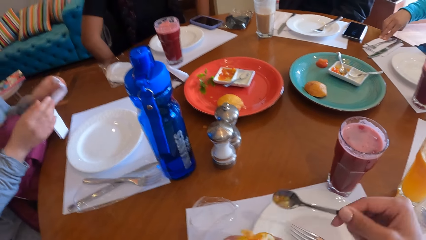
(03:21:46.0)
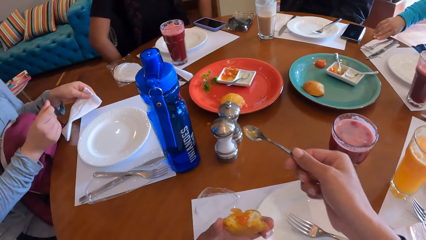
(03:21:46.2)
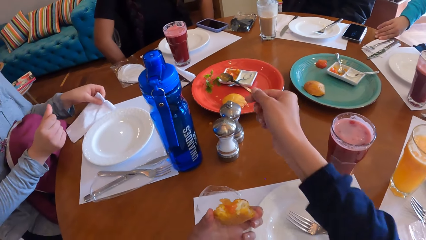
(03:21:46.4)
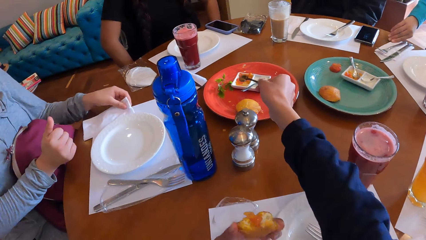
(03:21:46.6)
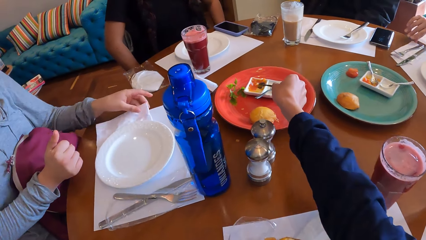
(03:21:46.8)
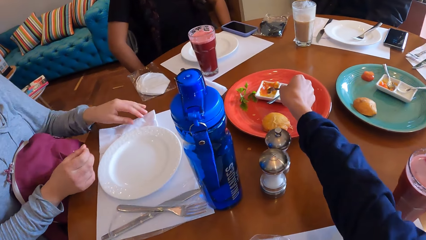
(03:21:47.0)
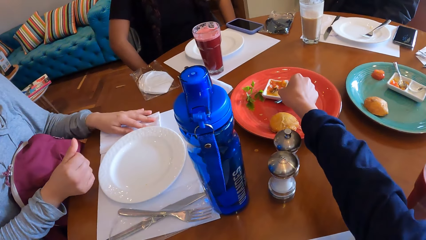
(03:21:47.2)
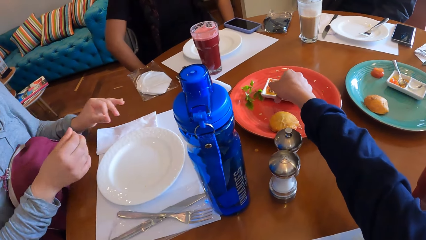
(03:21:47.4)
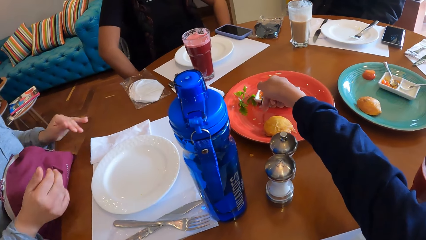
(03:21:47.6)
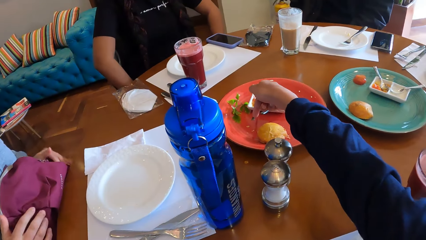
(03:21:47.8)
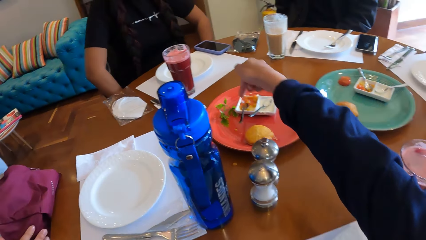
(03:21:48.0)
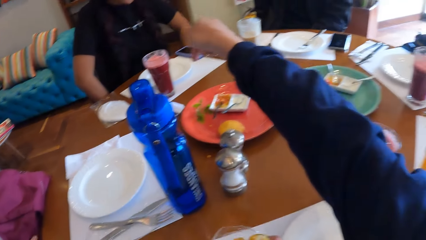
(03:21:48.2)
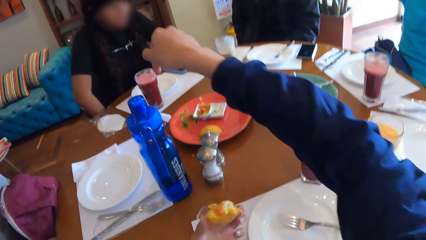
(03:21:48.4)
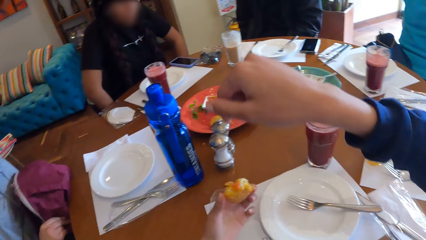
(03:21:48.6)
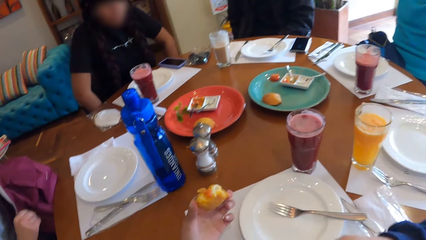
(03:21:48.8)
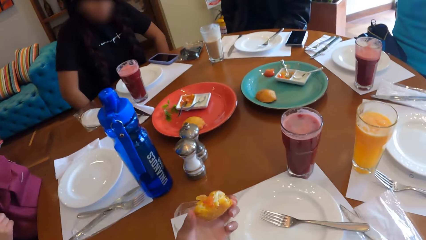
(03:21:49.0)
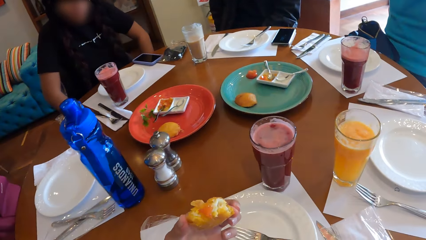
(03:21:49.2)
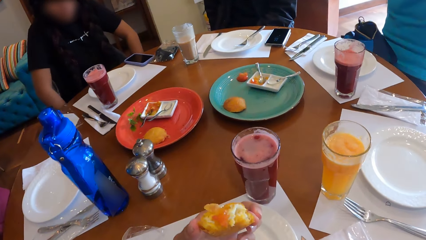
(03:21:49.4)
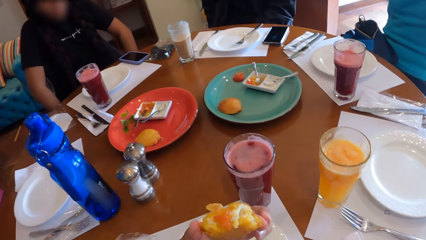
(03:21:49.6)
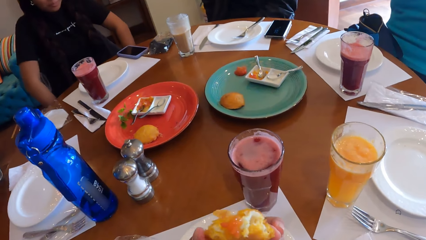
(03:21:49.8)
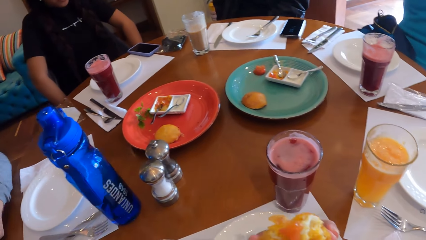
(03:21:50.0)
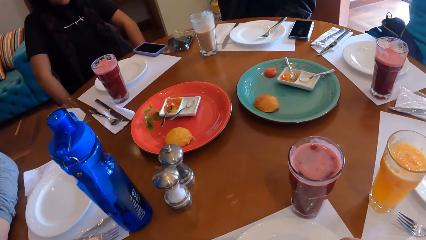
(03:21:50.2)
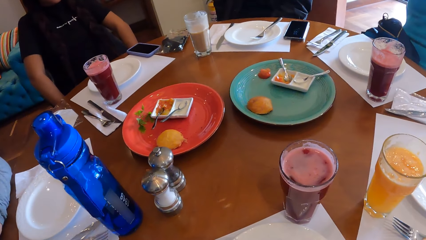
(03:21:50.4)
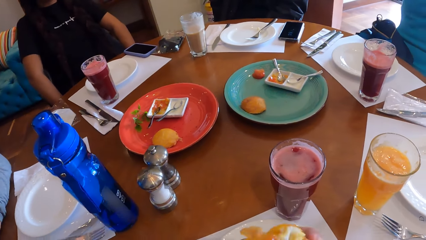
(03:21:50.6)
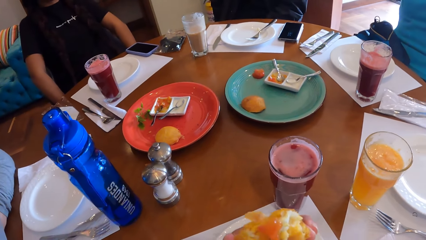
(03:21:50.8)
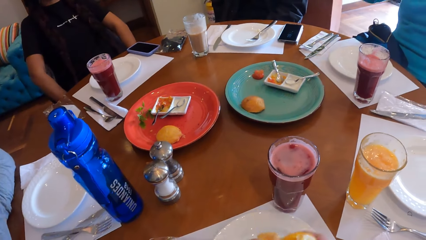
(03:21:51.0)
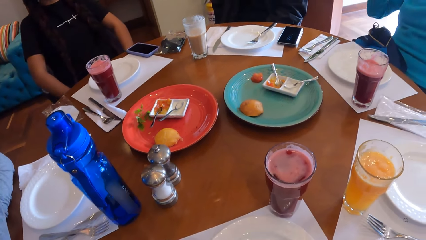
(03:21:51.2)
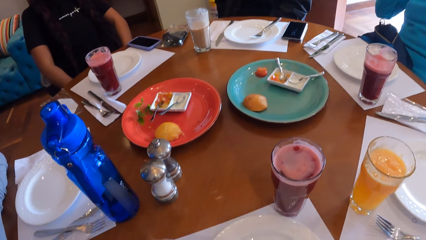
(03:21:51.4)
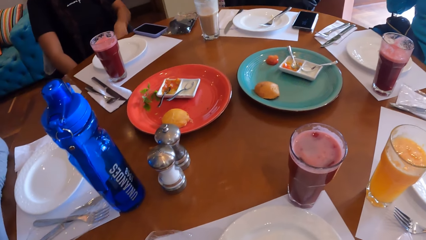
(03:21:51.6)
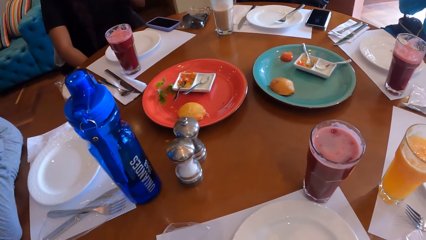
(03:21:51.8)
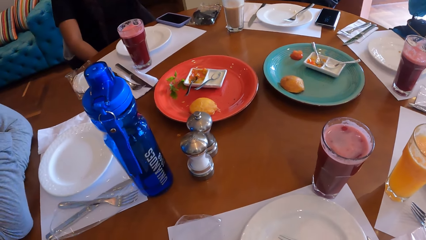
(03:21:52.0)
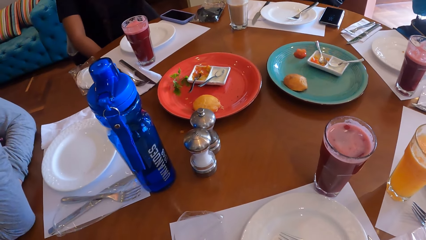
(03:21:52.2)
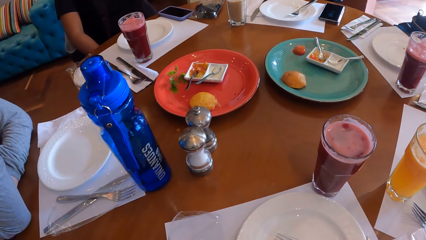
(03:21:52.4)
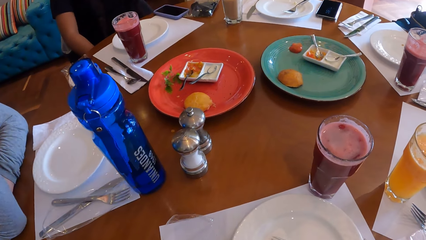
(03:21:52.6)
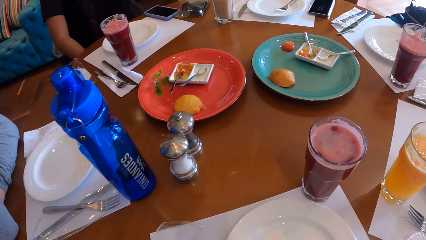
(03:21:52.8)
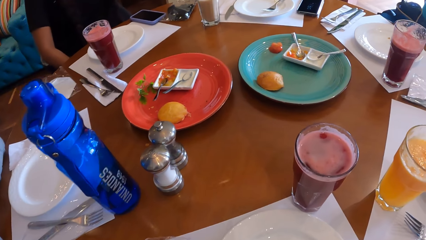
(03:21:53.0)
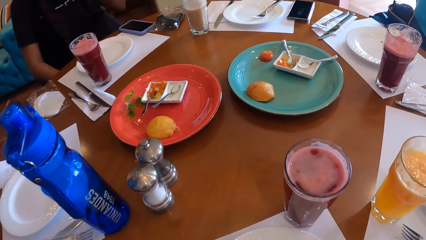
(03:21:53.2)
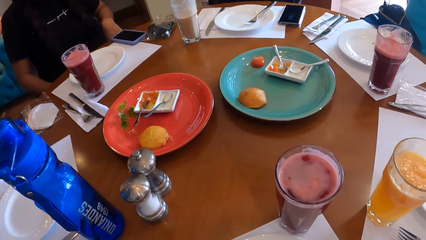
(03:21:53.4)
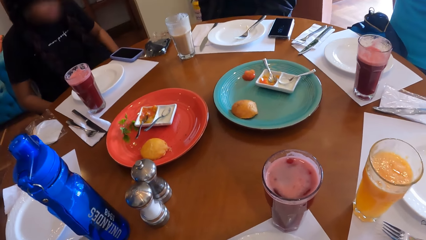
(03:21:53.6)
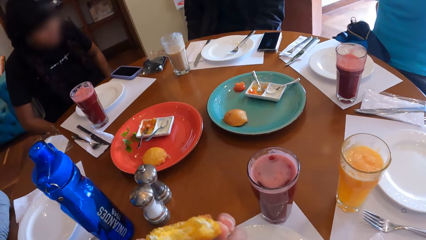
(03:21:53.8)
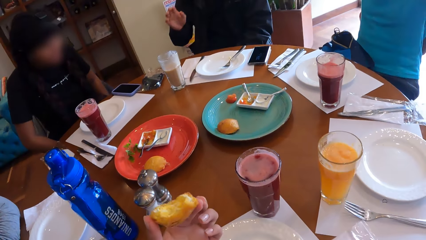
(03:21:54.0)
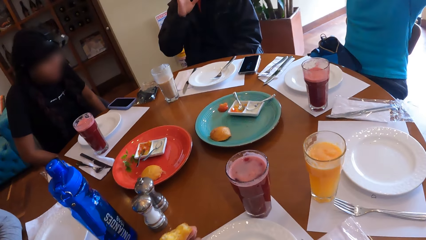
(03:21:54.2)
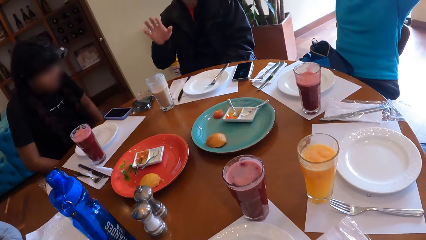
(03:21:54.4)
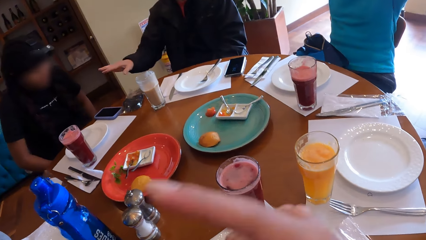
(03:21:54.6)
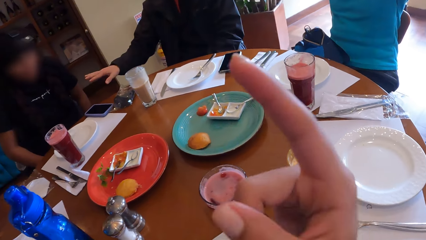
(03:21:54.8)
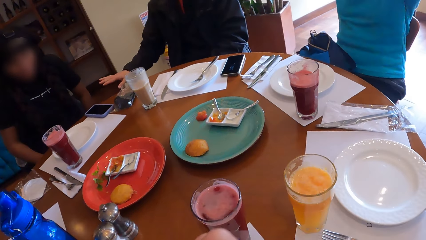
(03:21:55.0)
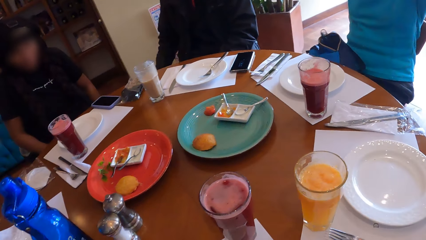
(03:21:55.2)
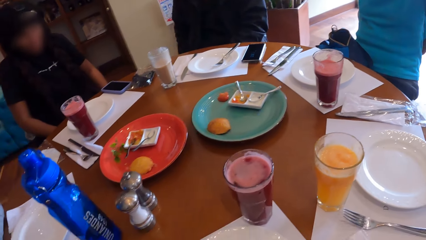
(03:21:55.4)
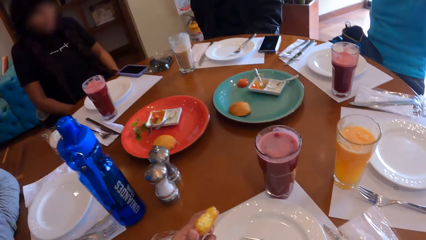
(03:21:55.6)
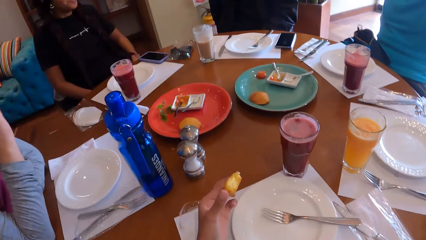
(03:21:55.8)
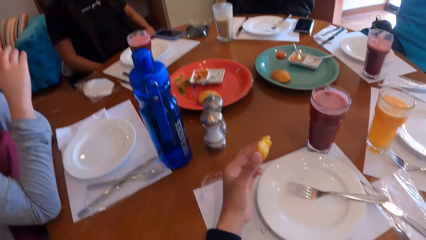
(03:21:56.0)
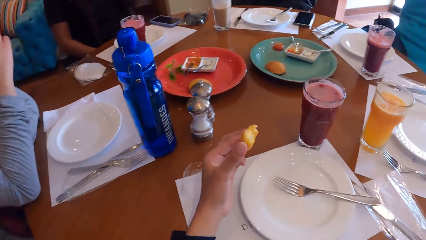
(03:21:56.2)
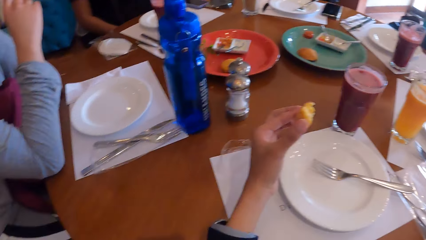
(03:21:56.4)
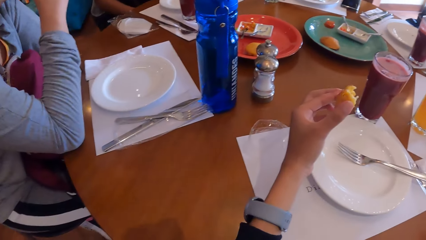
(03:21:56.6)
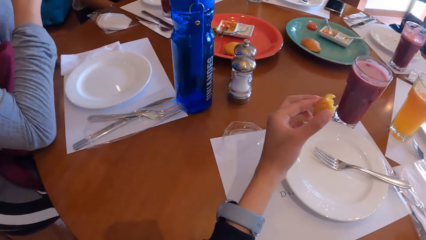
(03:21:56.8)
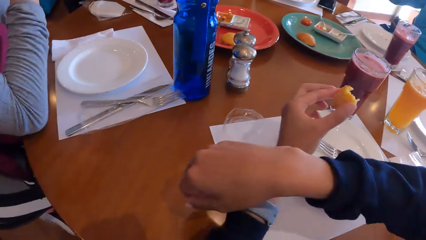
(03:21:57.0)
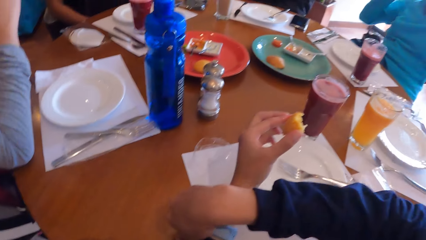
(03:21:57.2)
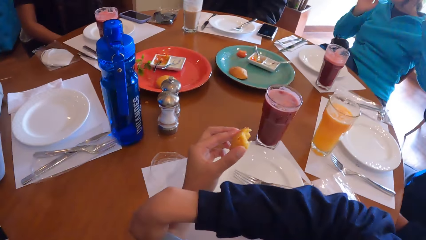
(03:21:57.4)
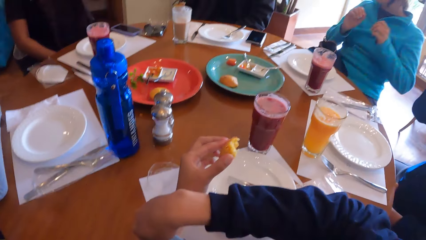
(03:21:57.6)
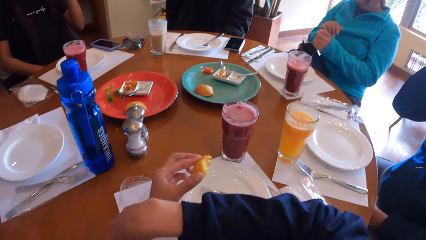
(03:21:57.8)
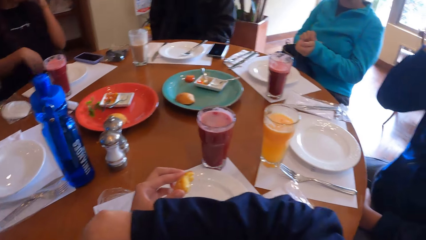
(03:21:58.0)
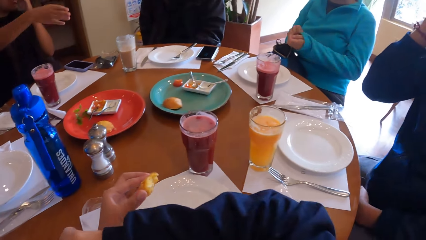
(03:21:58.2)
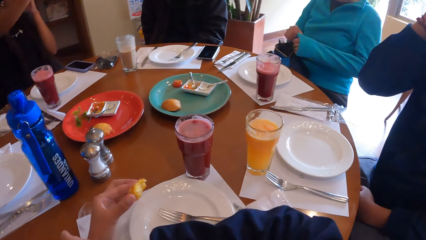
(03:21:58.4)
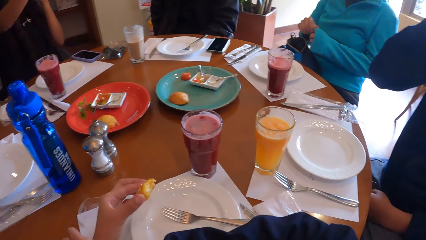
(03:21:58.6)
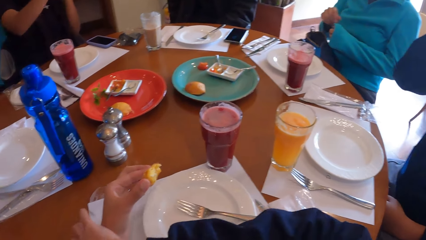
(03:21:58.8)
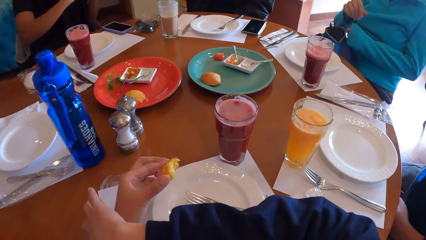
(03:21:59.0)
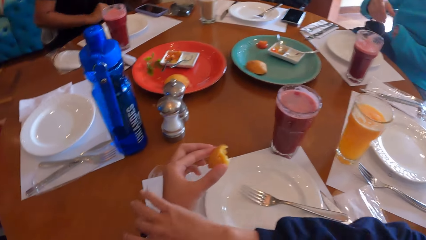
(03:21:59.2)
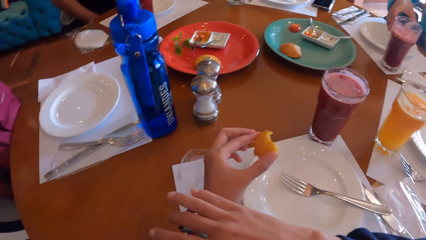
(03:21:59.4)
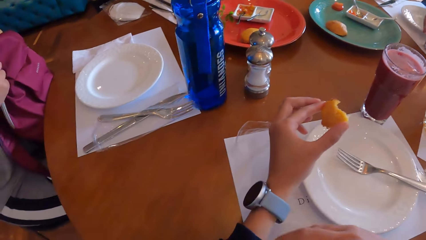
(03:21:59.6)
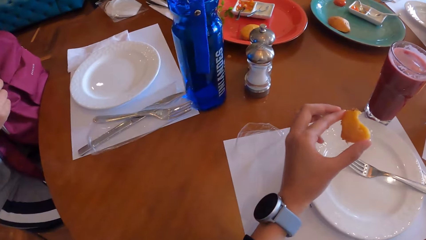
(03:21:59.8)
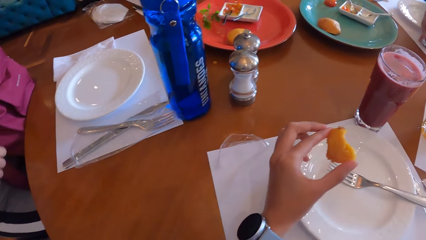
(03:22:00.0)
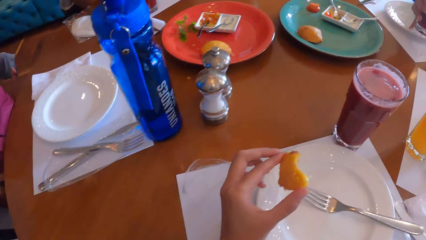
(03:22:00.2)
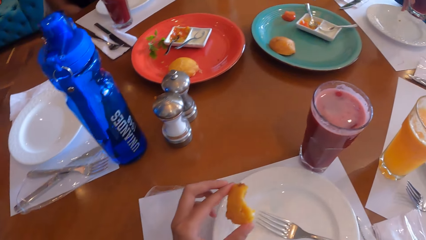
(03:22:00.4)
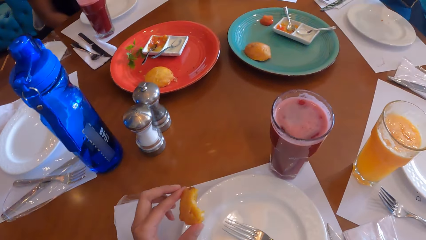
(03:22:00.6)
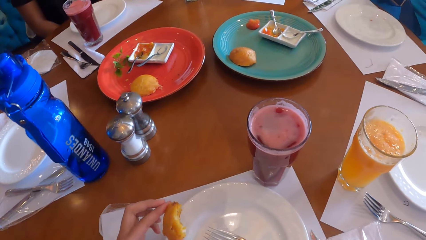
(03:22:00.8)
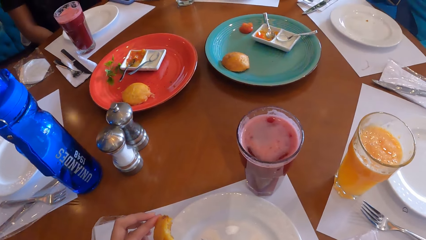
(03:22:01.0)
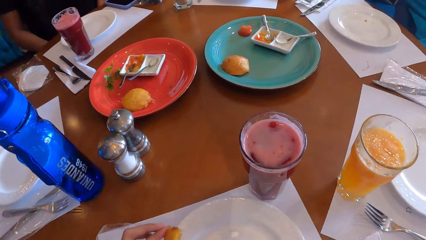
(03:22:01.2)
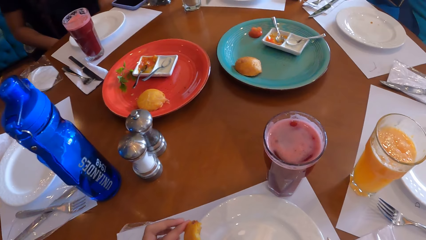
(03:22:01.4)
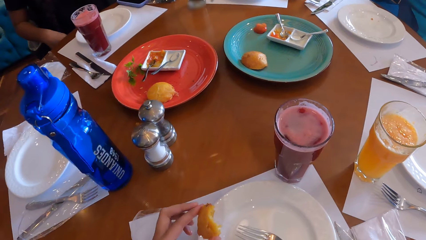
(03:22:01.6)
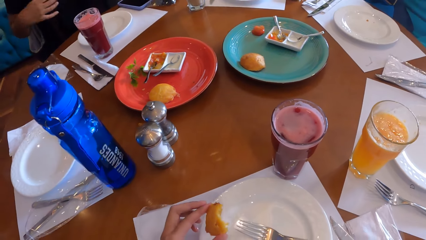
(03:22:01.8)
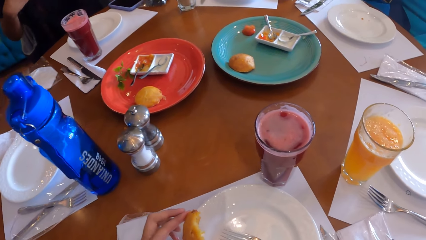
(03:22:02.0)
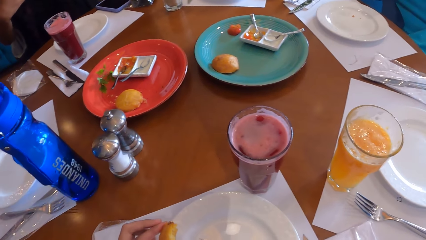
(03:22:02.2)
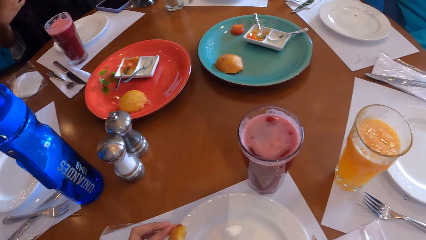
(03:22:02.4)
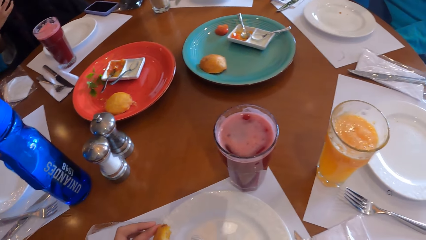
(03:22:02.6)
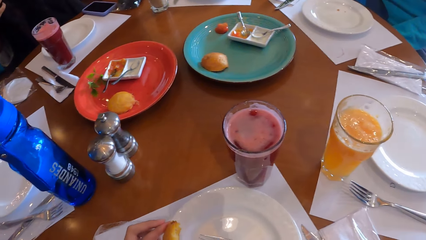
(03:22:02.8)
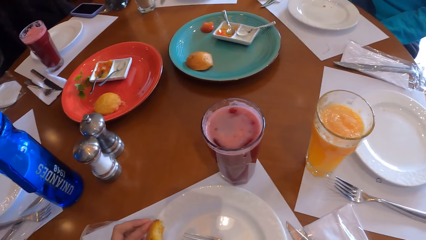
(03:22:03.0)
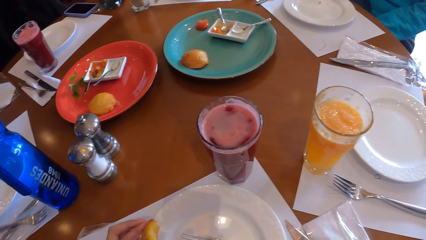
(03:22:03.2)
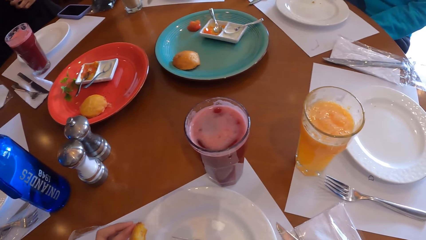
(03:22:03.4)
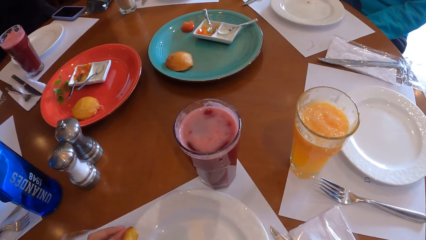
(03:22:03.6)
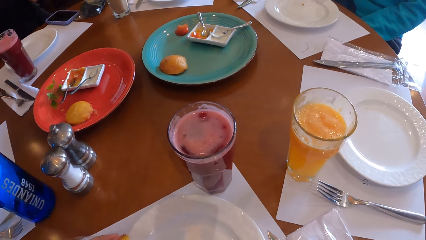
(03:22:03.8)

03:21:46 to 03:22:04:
A woman cleans her right hand on the tissue. Another woman drops the tissue paper on the table with her left hand. The camera wearer drops the spoon on the dessert plate with her right hand. She eats the snack in her left hand. She looks at the pastry. A man moves a hand. The camera wearer points a finger. She touches a watch on her left wrist with her right hand. She adjusts the watch. The first woman pulls a hoodie. The first woman picks the cup from the table with her right hand. The camera wearer looks at the table.
